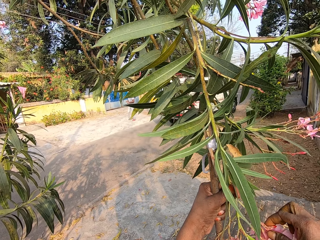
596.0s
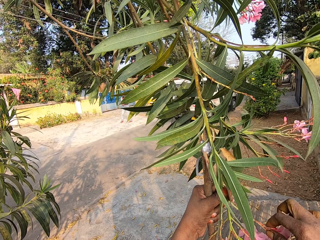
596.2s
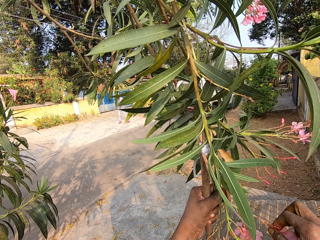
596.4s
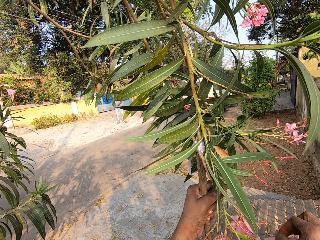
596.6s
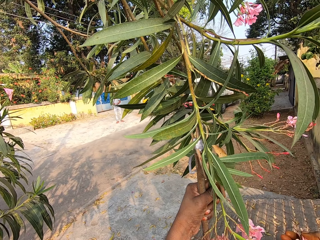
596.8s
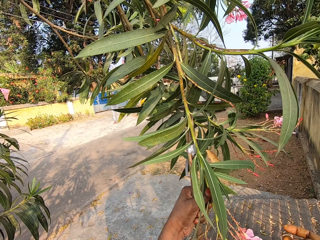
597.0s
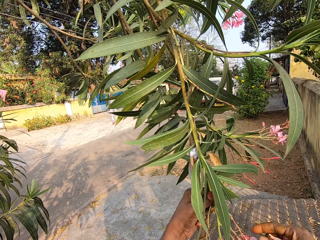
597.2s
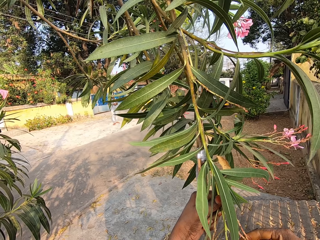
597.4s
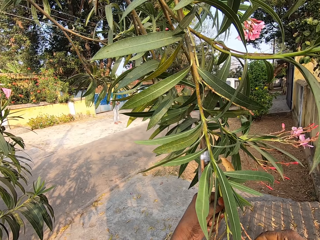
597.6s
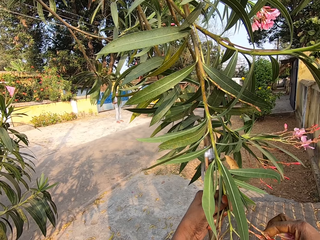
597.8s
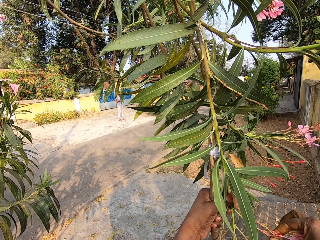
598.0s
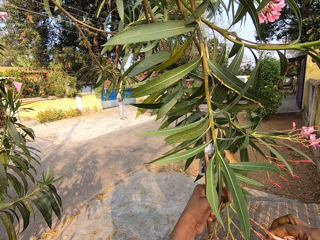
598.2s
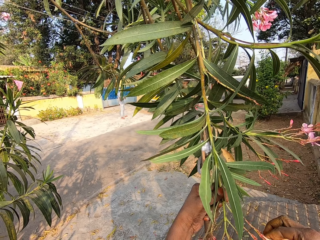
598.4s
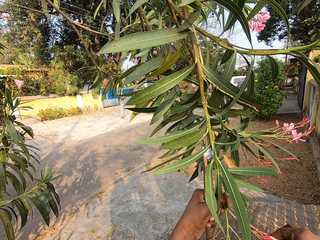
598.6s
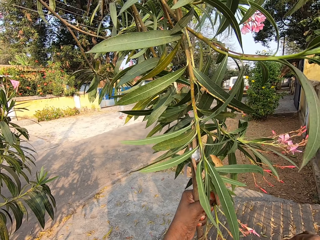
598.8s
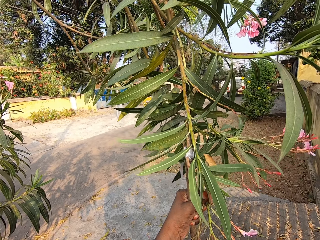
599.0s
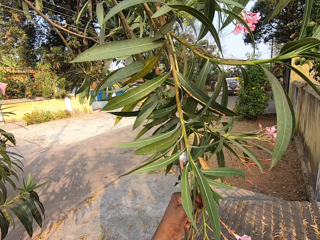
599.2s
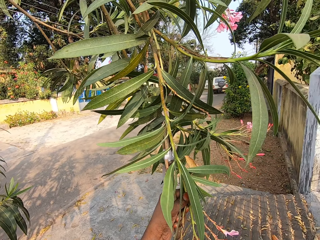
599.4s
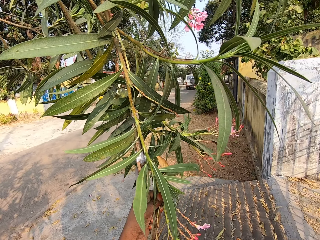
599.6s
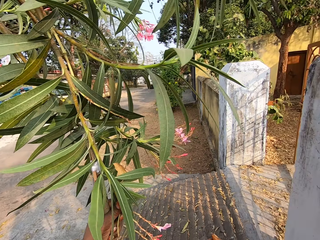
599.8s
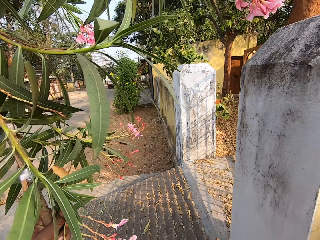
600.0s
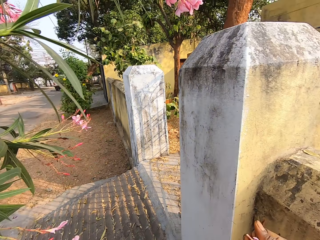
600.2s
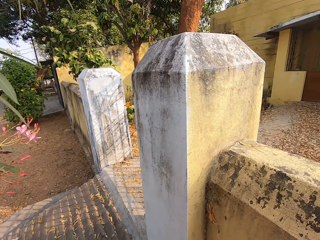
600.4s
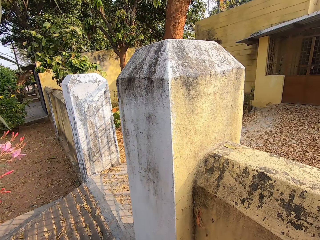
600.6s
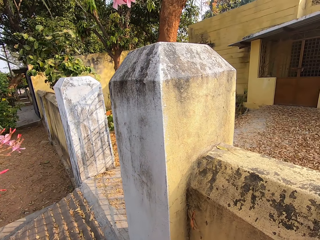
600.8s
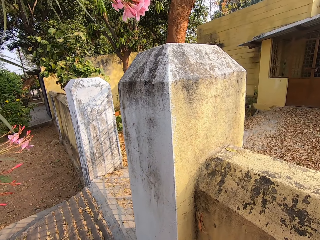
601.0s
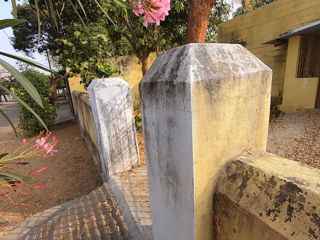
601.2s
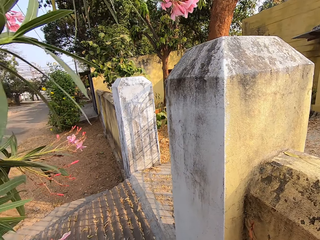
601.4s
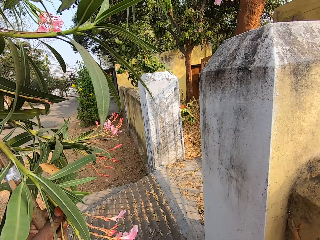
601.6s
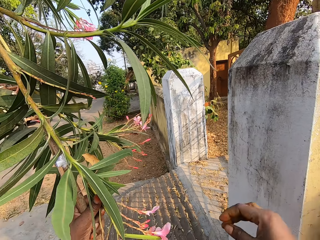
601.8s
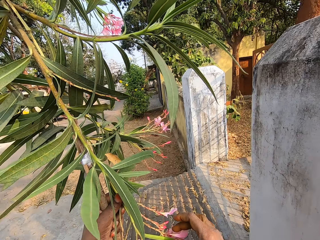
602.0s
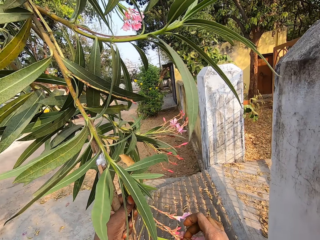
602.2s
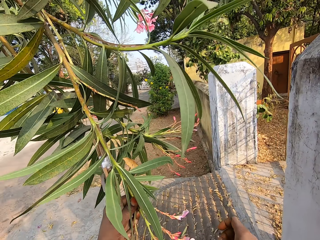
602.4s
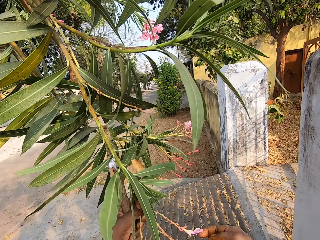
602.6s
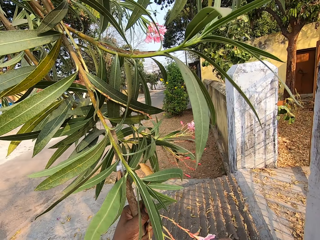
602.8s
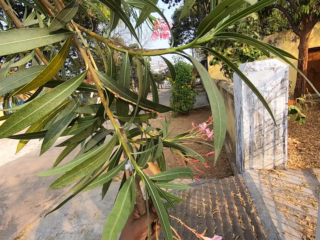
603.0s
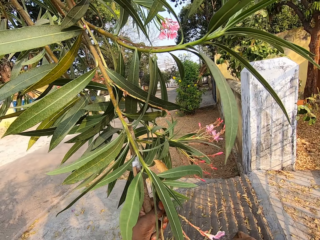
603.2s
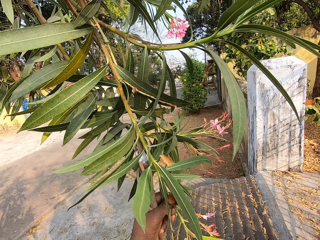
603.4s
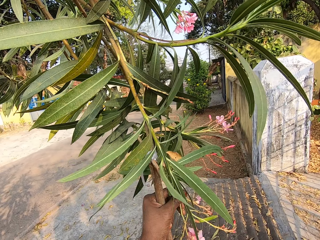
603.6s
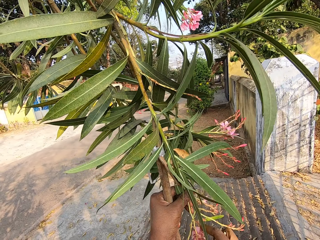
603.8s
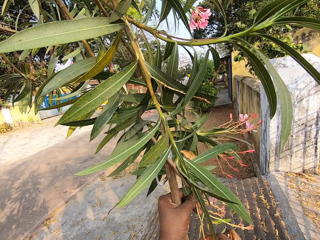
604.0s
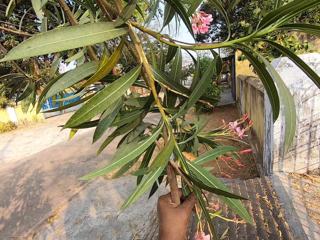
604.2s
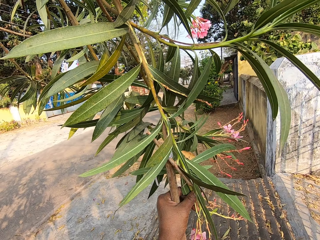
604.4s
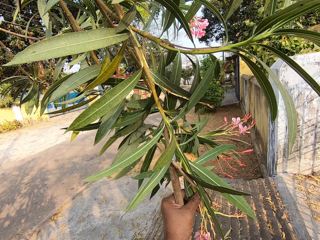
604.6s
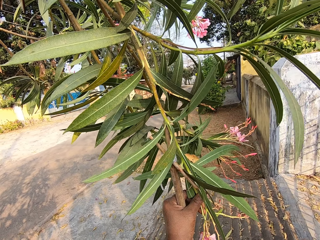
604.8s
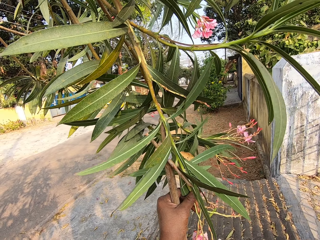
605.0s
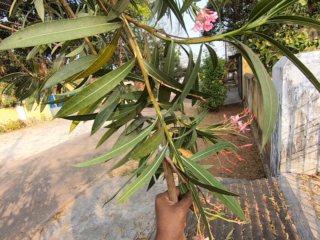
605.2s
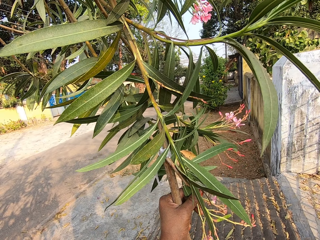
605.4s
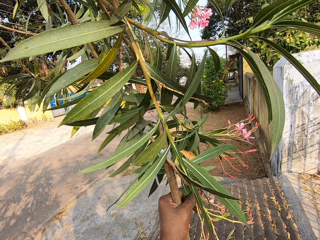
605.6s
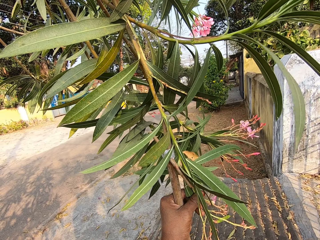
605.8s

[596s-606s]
The camera wearer plucks flowers from the branch on the tree with her right hand. She throws the flowers in her right hand on the ground. She looks around a compound. She turns to a flower tree. She plucks flowers from the branch on the tree with her right hand.

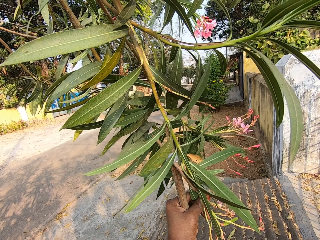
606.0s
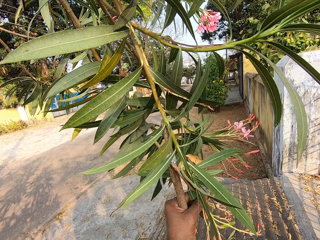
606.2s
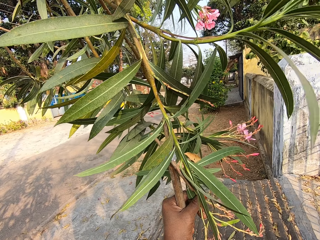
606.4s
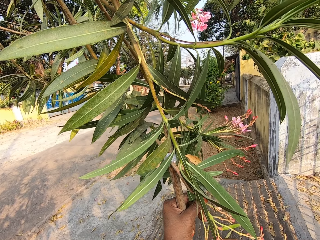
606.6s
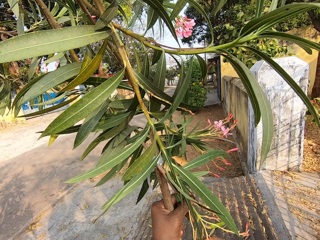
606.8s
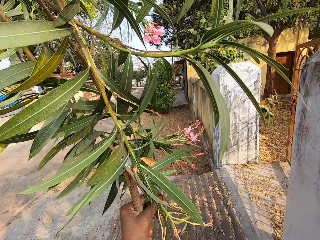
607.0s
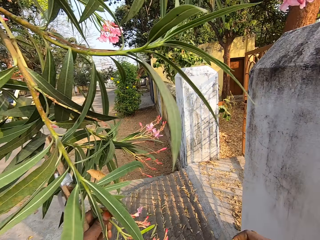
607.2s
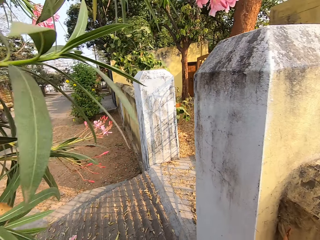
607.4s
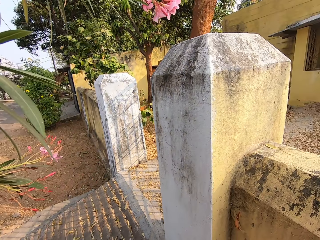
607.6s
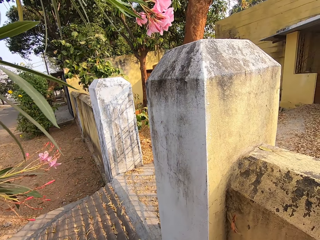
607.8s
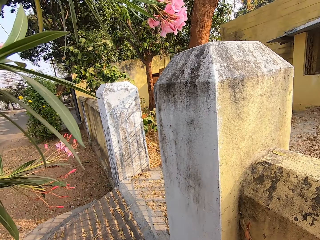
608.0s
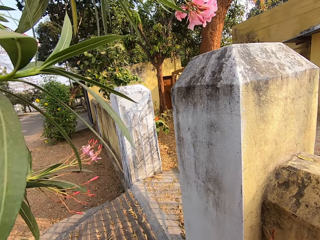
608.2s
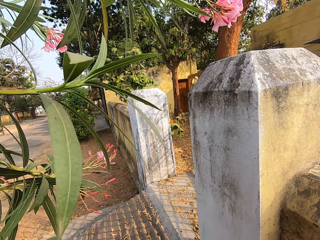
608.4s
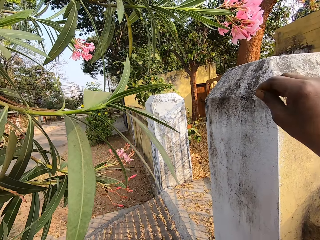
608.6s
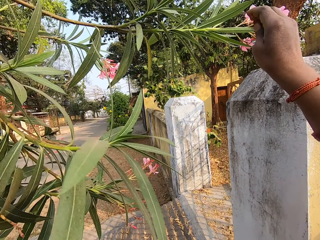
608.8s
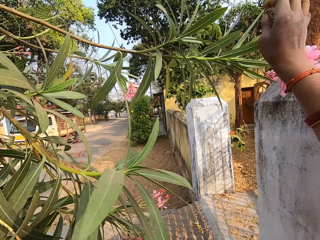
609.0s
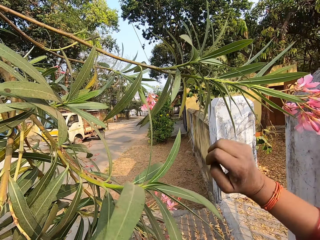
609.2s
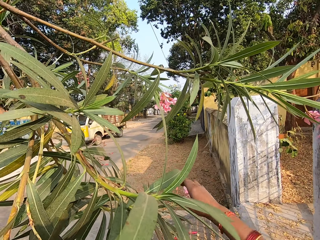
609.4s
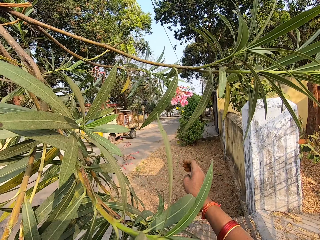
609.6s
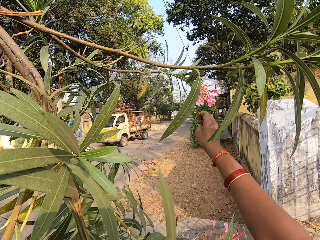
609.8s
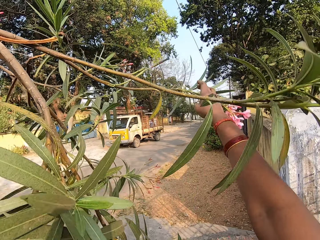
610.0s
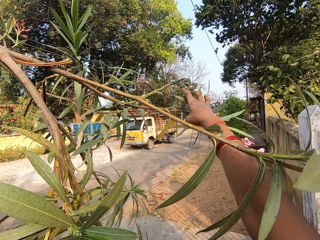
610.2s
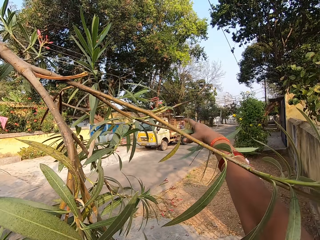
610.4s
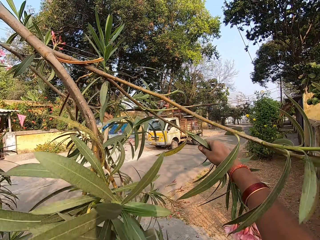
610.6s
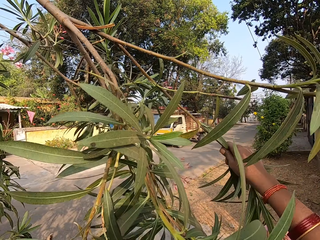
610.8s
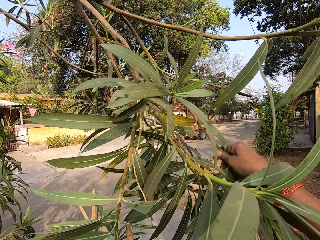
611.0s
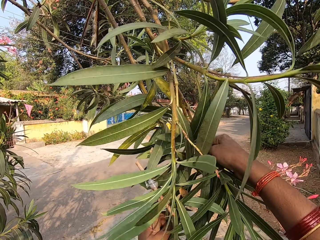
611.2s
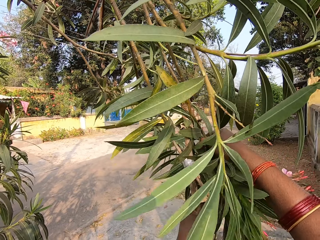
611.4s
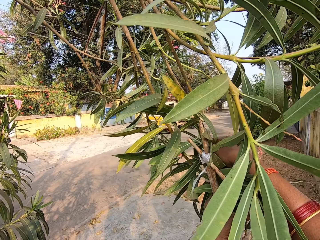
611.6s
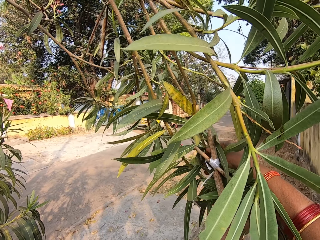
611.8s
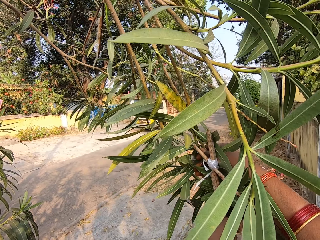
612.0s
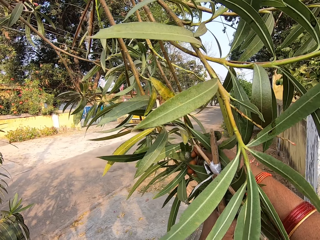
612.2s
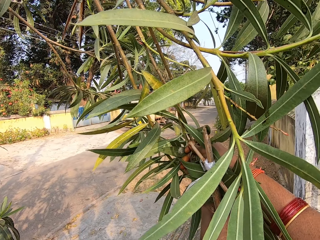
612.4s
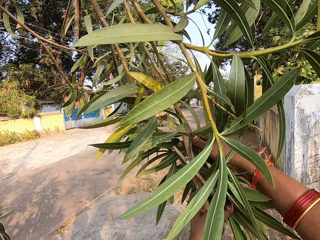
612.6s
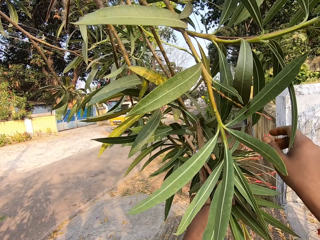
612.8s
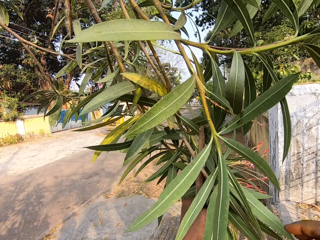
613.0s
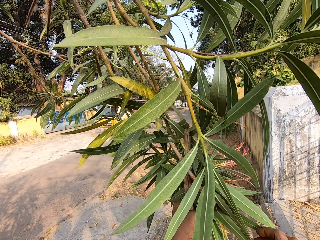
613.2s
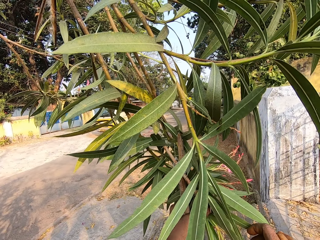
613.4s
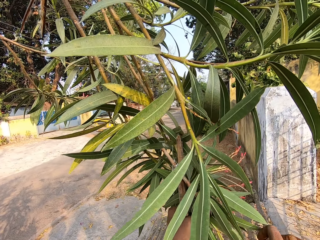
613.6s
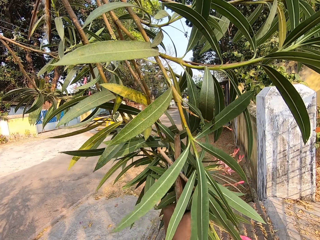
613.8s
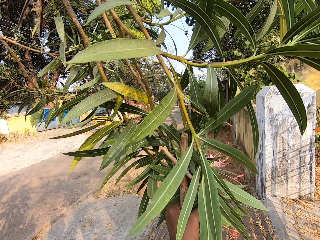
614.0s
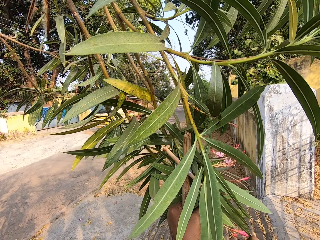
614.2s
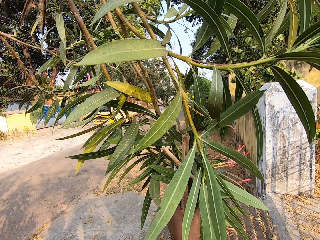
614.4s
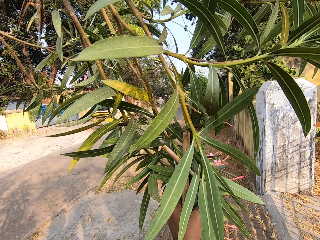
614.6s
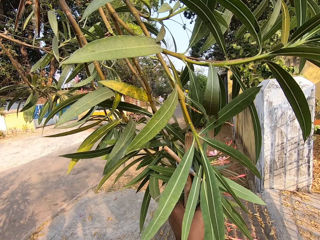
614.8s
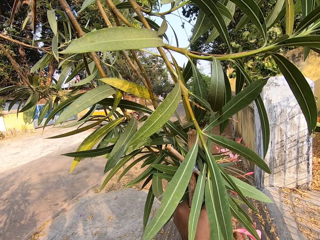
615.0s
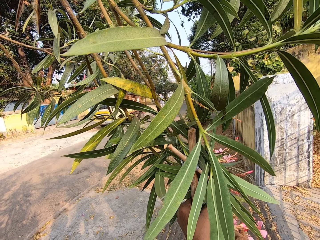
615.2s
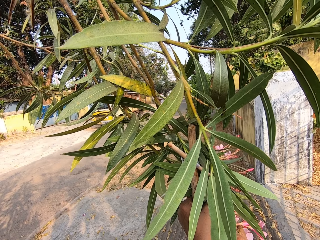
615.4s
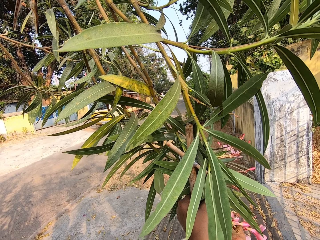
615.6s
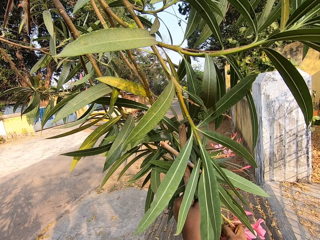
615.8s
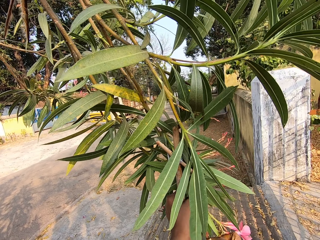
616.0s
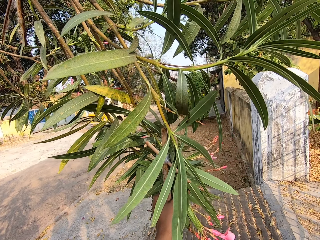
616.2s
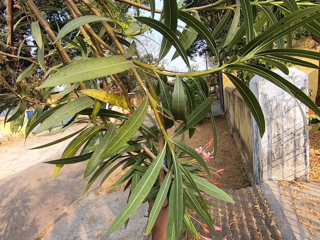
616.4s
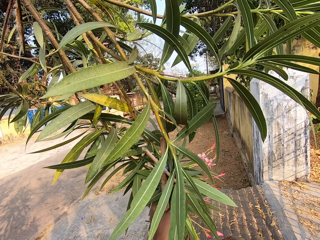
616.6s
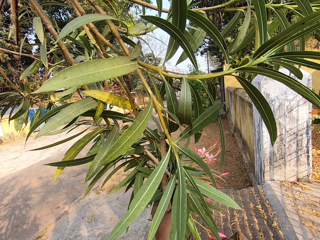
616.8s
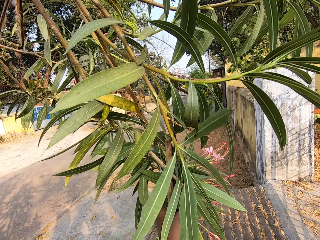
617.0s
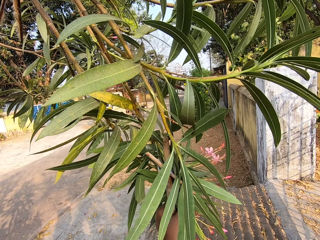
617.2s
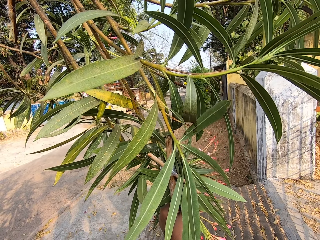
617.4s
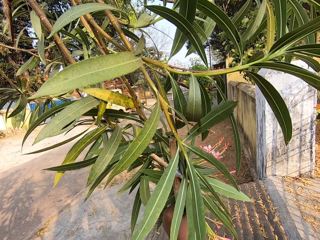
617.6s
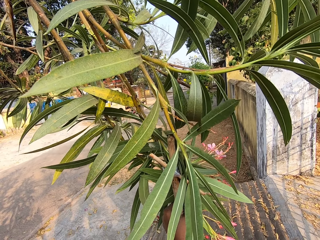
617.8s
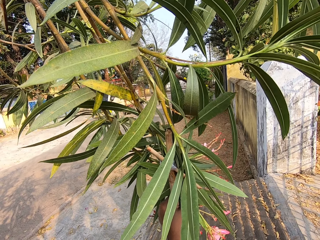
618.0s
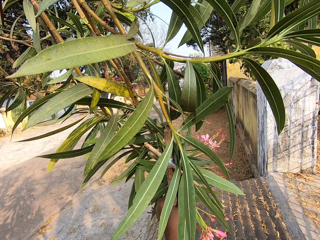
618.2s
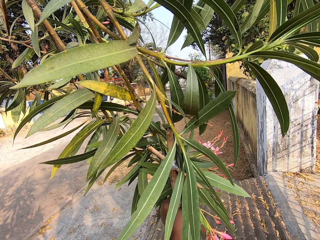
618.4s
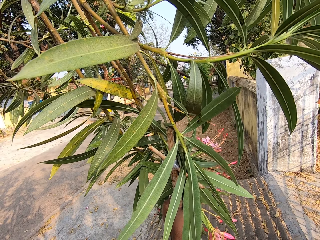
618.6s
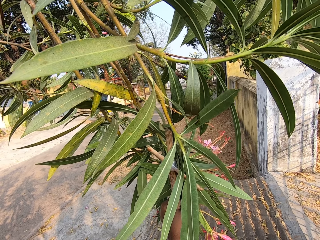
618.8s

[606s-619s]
The camera wearer throws the flowers in her right hand on the ground. She looks around a compound. She holds a branch on the tree with her right hand. She pulls the branch of flowers. She passes the branch in her right hand to her left hand. She plucks flowers from the branch on the tree with her right hand.
